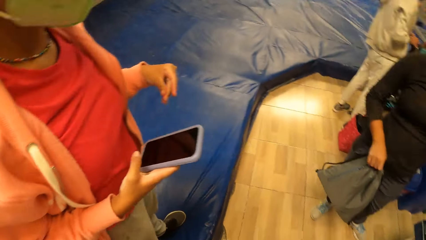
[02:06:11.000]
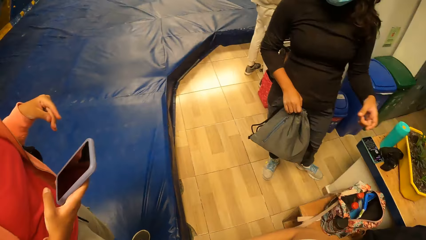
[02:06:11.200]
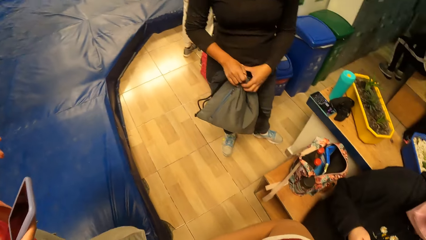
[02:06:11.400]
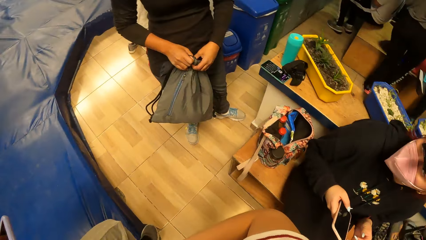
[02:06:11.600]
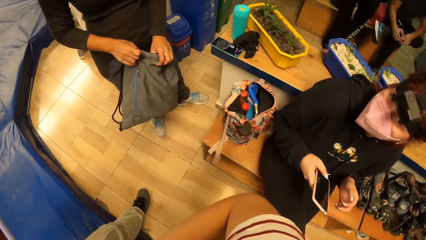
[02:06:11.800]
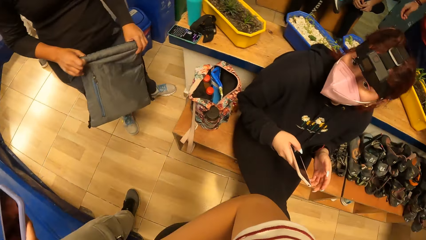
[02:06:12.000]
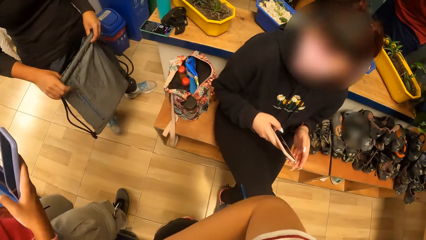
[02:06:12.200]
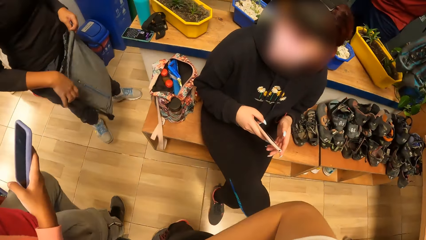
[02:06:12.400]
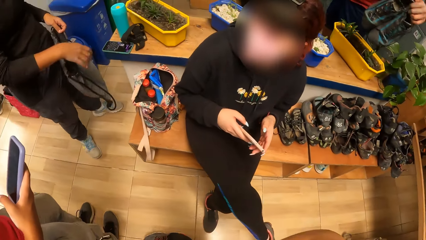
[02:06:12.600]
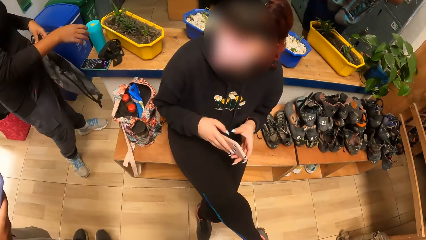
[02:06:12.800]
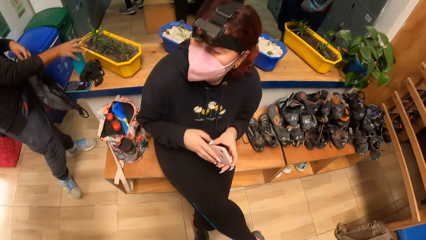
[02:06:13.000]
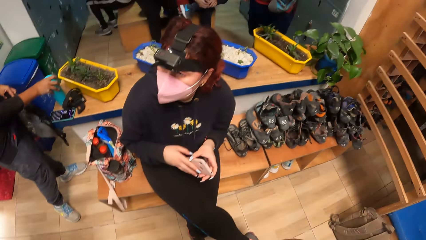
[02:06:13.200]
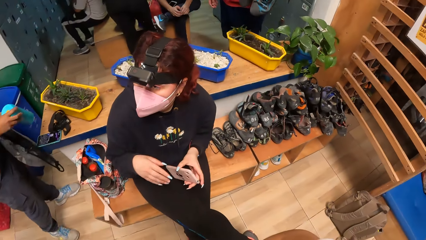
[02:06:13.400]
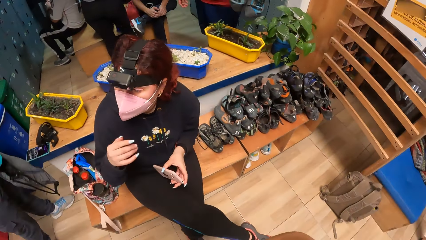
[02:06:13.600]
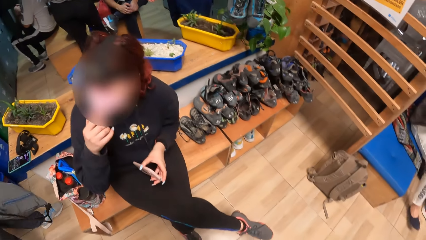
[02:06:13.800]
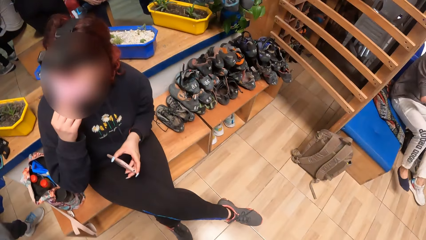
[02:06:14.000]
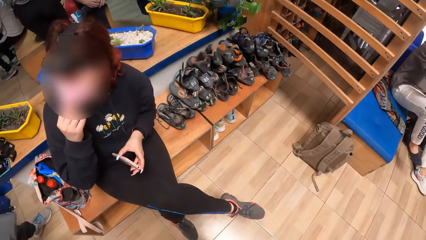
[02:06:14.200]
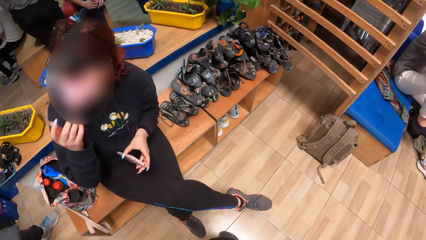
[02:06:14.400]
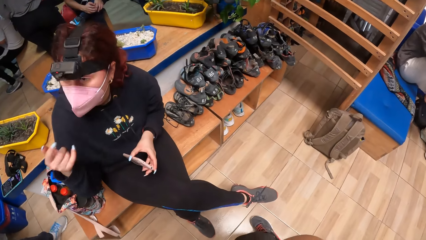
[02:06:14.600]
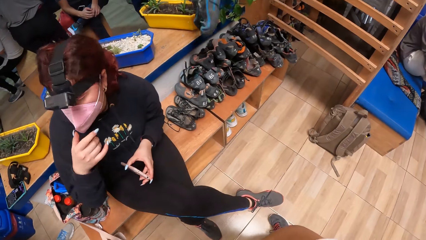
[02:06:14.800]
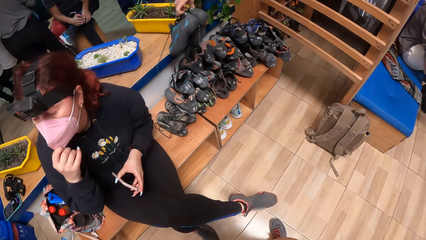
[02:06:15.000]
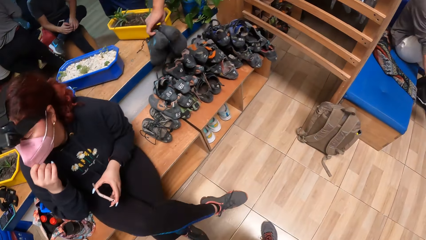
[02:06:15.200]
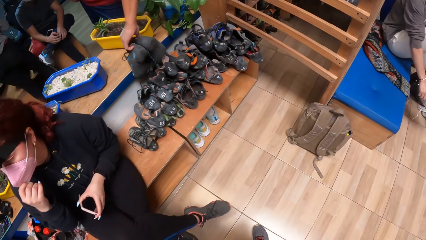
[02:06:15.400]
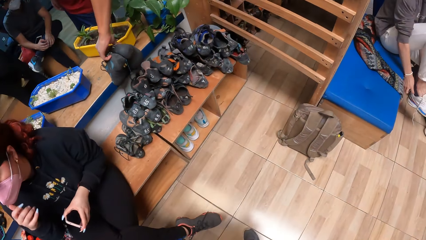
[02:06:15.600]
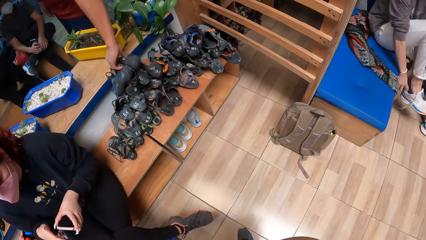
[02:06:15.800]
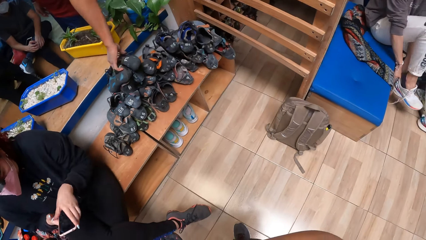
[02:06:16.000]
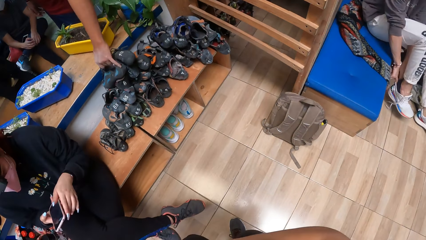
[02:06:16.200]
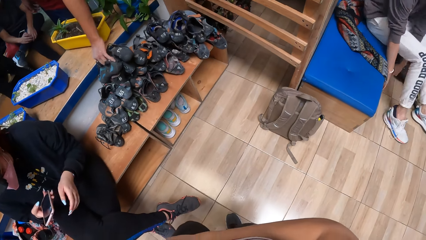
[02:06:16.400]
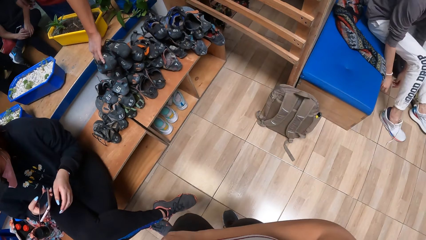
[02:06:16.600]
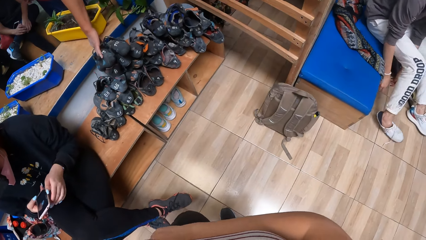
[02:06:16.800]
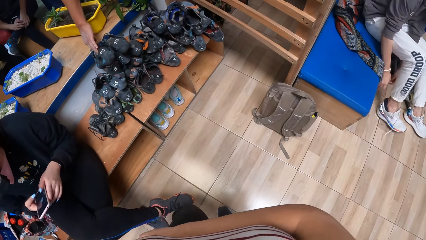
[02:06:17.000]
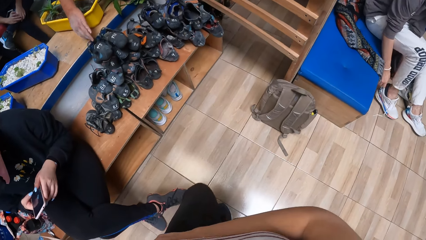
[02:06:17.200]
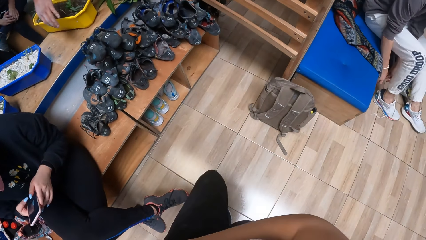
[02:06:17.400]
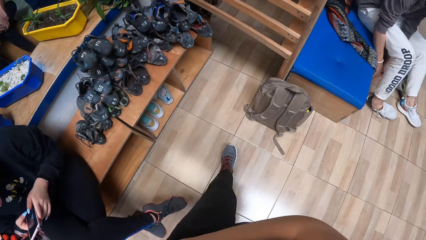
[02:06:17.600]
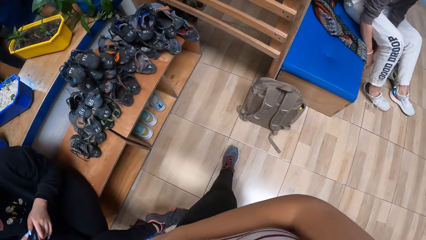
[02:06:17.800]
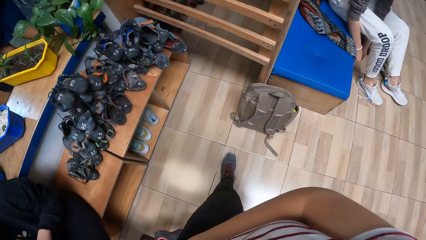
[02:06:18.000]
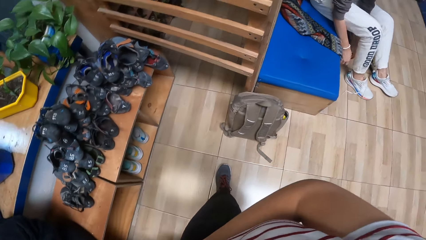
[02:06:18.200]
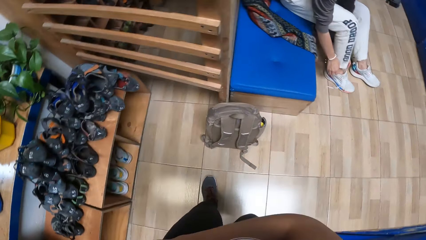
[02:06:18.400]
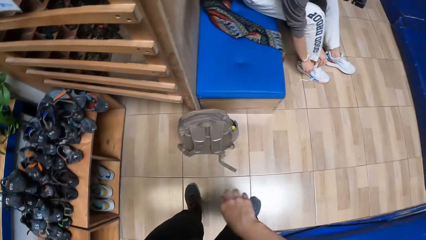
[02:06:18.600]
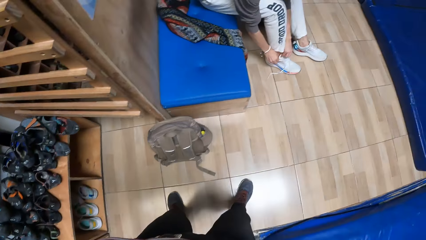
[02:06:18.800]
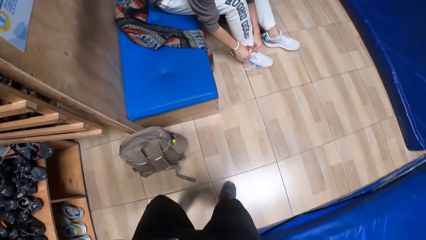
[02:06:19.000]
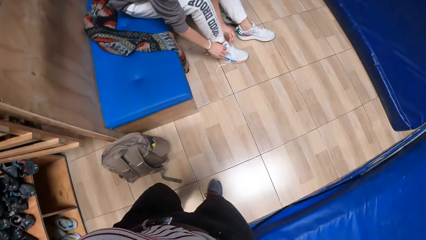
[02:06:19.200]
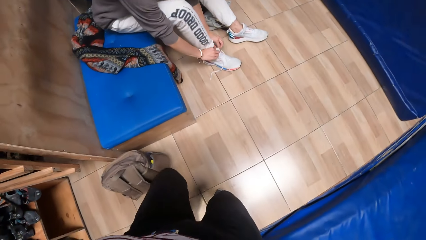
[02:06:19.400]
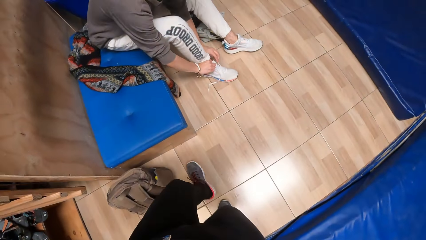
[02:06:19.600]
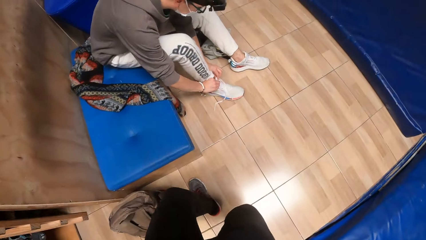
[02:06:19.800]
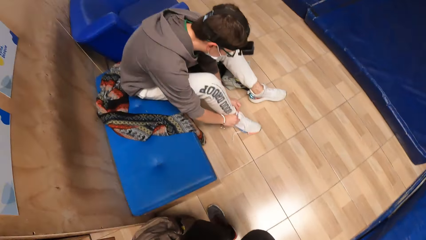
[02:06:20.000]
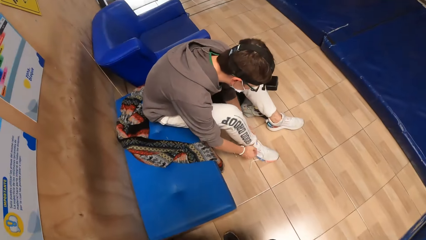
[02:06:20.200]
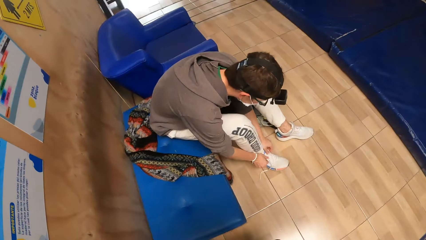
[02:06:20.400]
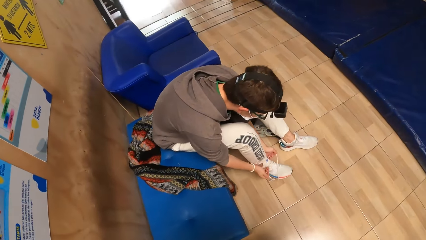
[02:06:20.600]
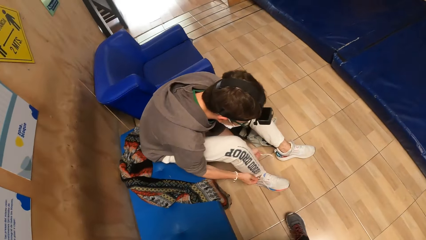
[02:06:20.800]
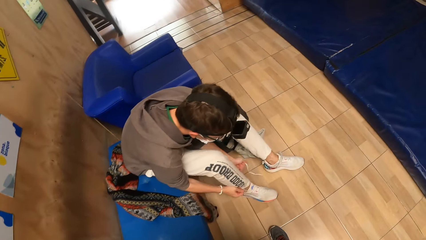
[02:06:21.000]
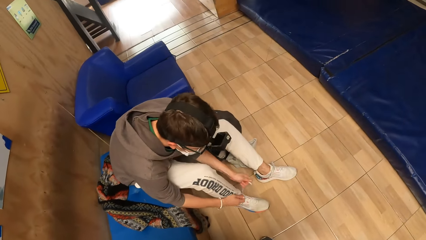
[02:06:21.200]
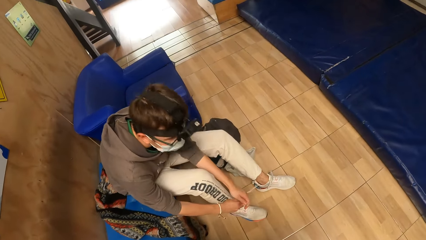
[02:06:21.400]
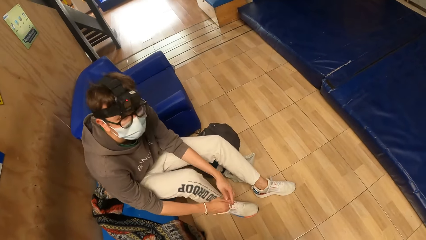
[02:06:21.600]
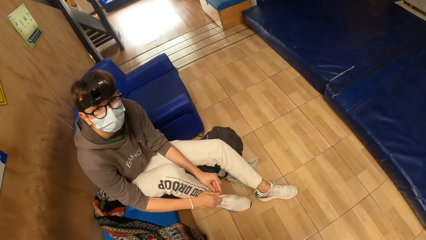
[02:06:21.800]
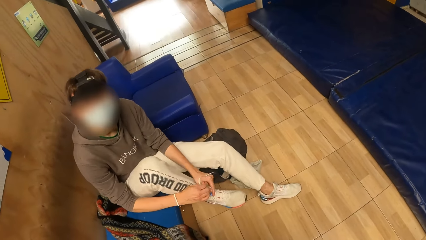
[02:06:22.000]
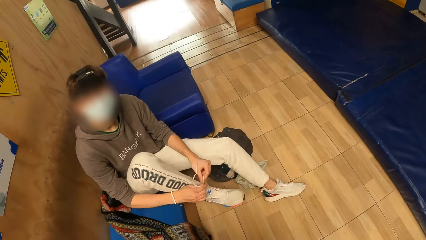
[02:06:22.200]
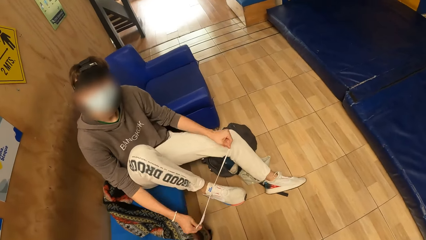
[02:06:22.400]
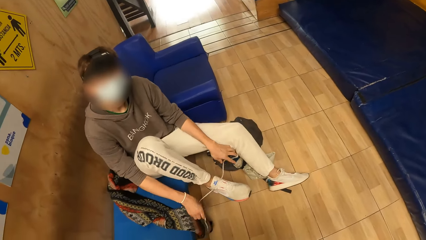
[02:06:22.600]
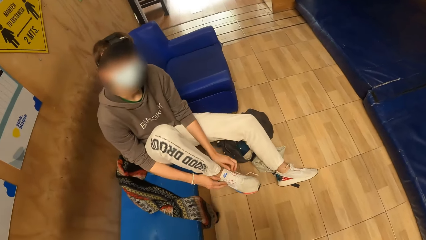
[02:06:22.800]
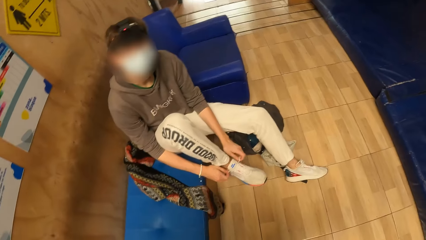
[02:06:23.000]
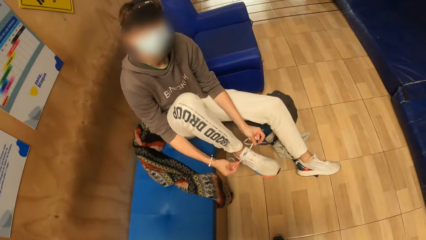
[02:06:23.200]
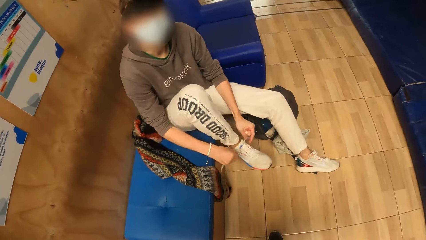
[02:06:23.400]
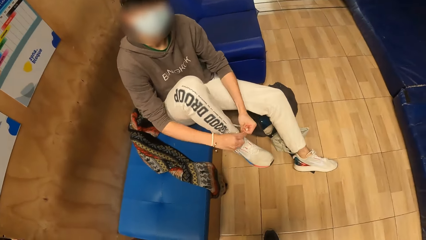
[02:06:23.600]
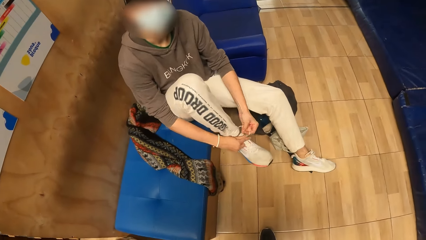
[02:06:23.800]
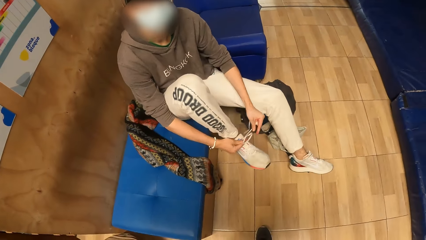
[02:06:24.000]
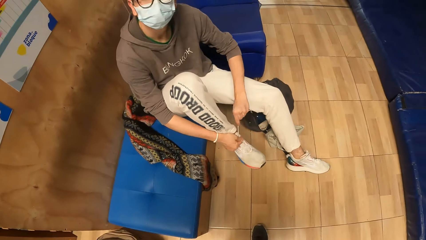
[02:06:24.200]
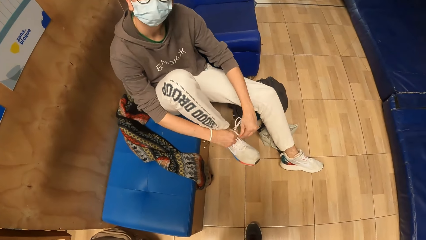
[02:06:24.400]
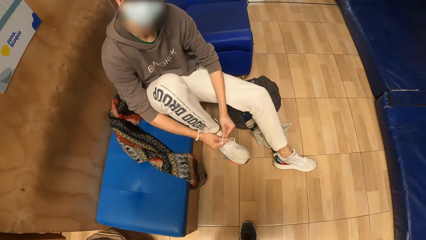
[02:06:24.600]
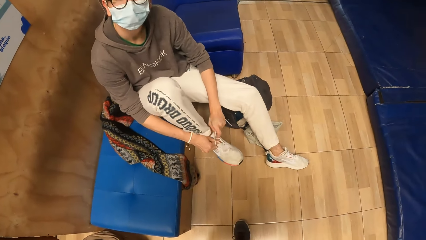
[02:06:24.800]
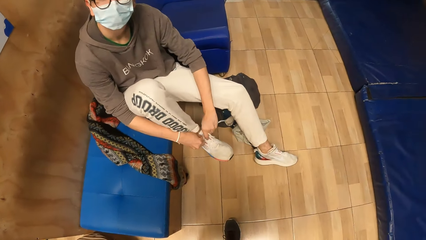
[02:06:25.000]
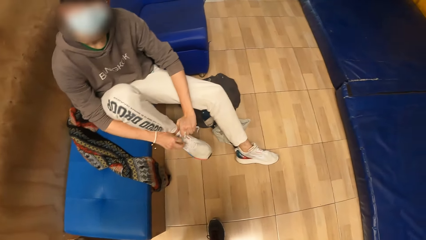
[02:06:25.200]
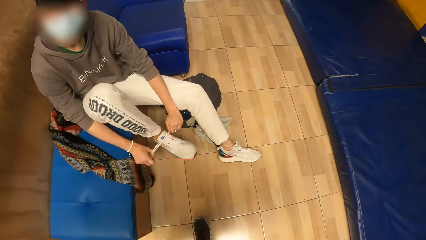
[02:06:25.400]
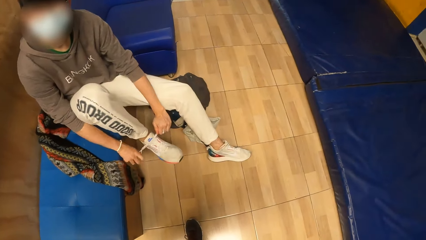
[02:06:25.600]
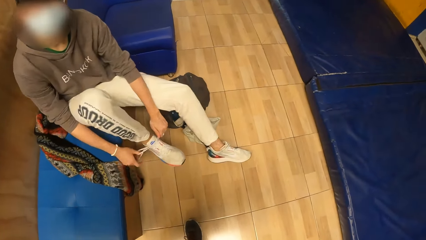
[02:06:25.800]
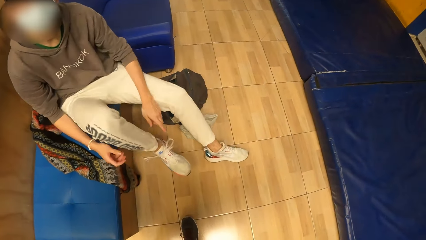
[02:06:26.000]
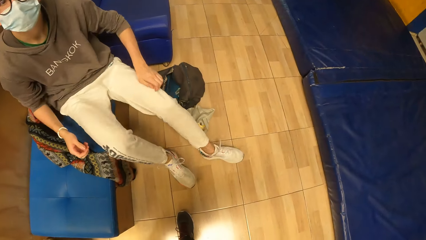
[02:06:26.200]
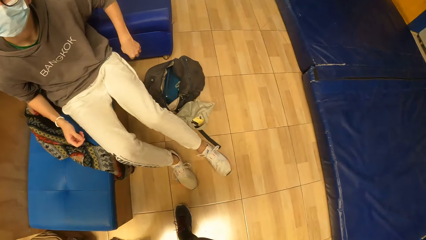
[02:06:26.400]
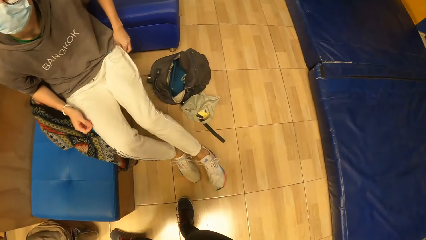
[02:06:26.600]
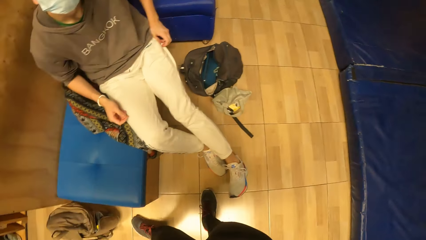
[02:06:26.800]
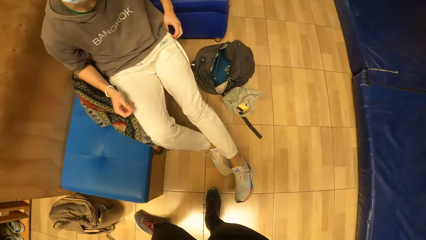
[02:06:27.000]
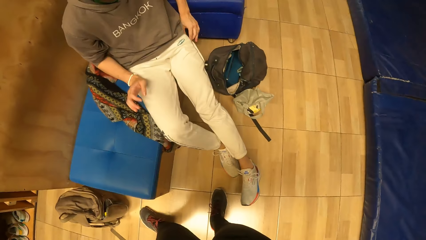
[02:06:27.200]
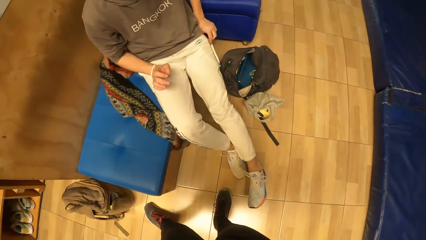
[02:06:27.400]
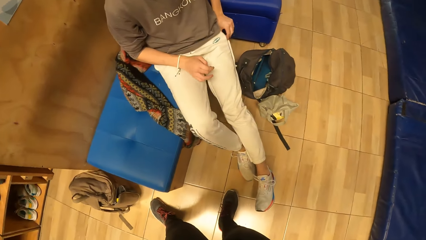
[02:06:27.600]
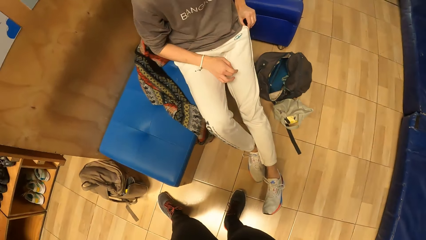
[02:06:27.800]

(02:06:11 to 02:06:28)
The woman holds the bag with both hands. Another woman adjusts a mask on her face with her right hand. A man wears his shoe with his right hand. Another woman passes the cellphone in her left hand to her right hand. Another man drops the pair of shoes in his left hand on the bench. That woman operates the cellphone with her right hand. The camera wearer steps forward. The first man ties his shoe lace with both hands and lifts the legs. The camera wearer converses with the first man. The first man moves the leg.
